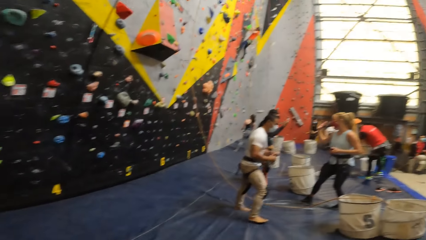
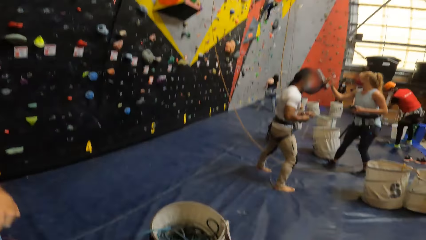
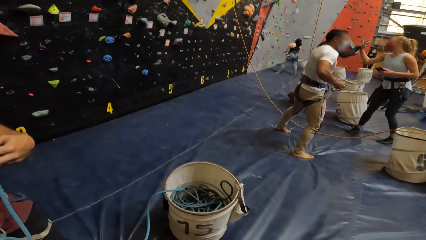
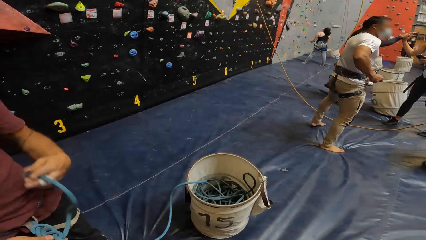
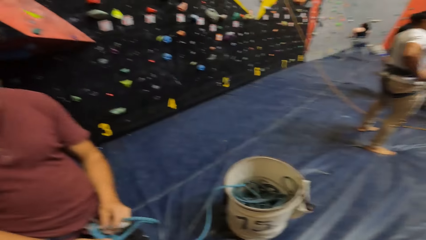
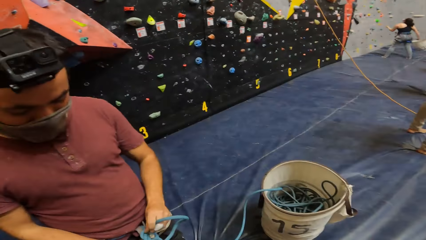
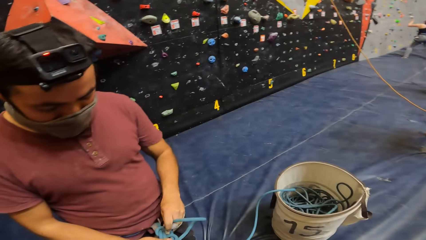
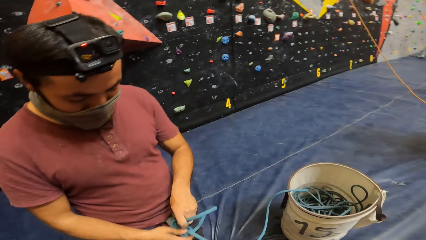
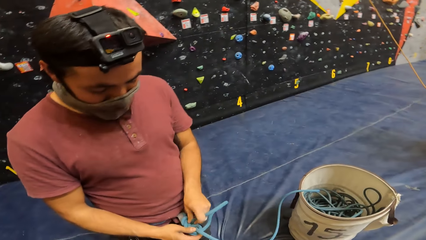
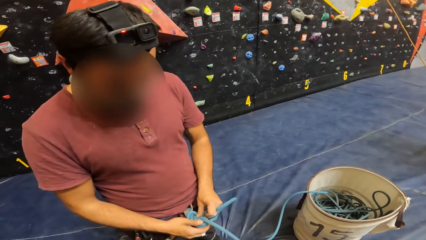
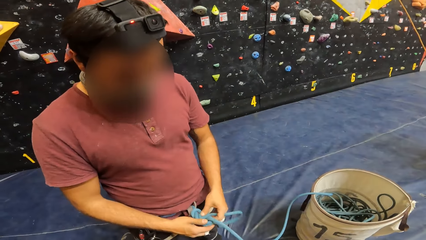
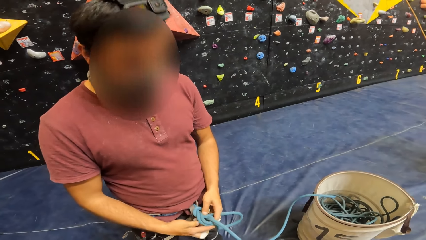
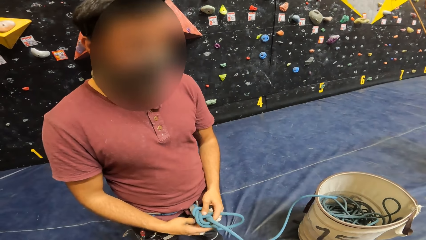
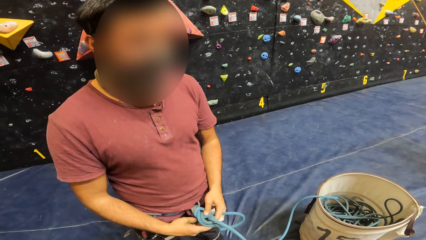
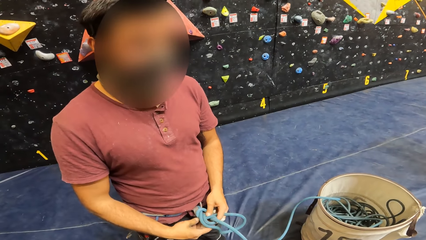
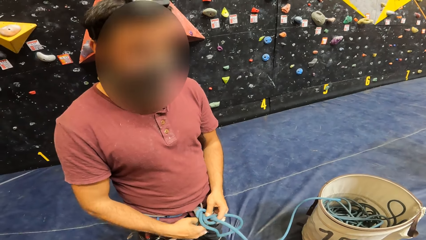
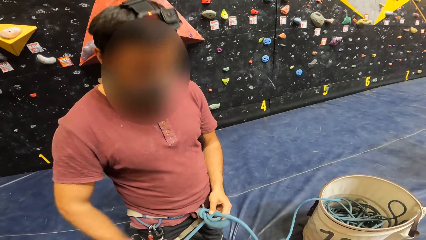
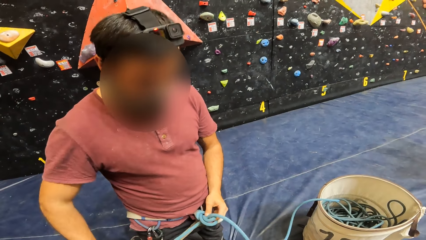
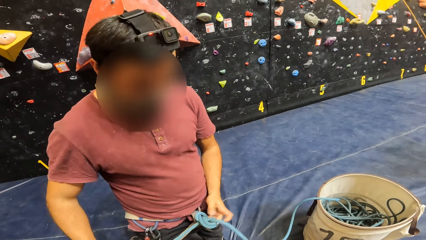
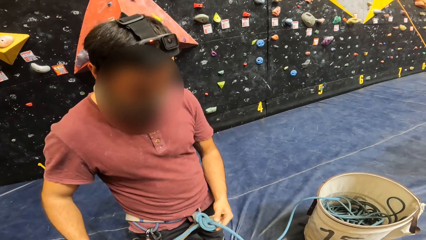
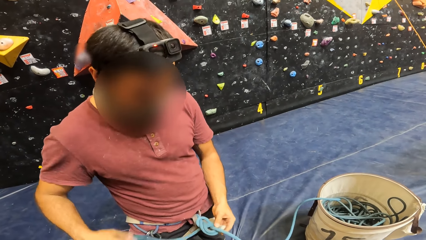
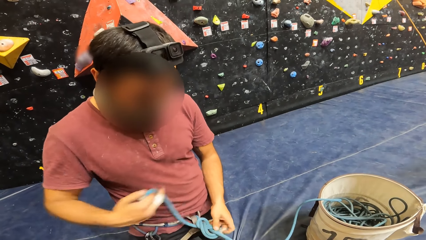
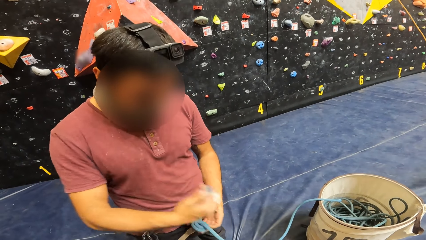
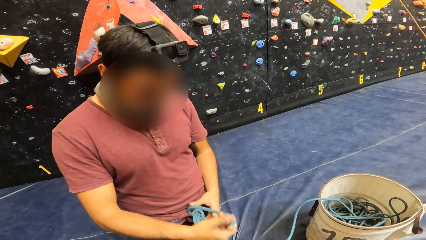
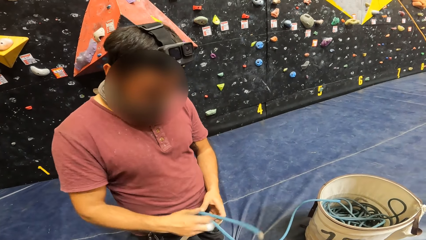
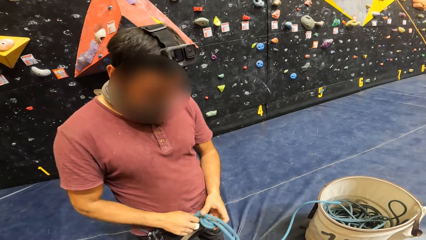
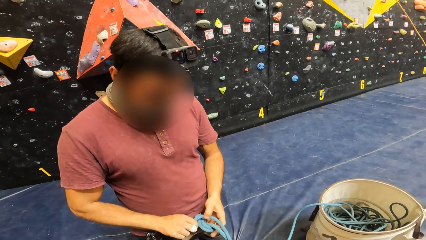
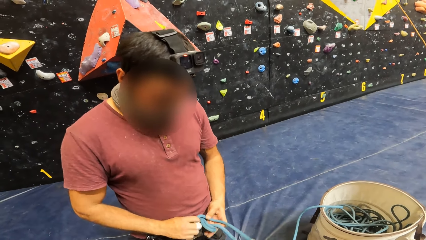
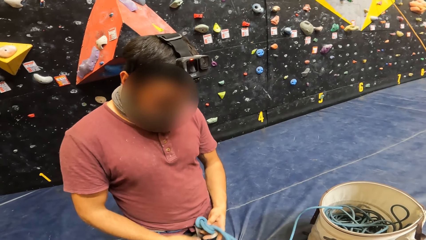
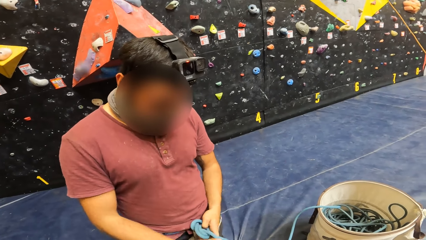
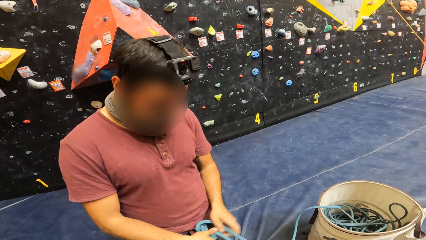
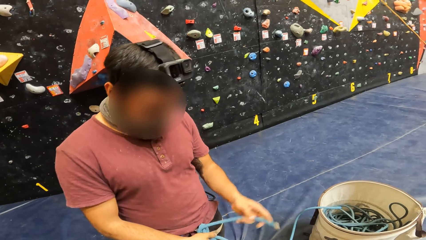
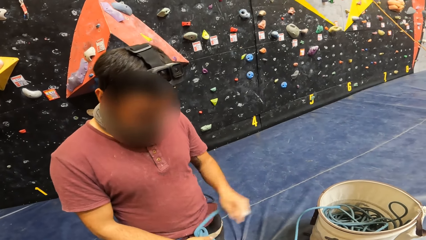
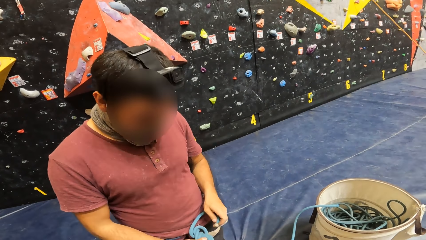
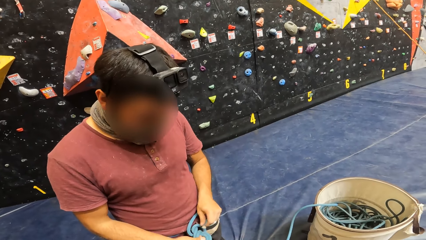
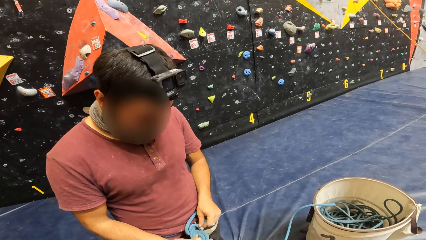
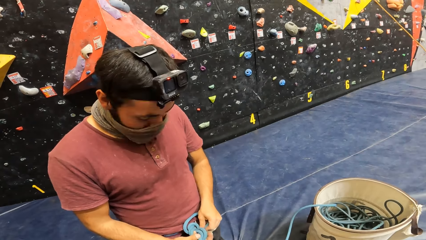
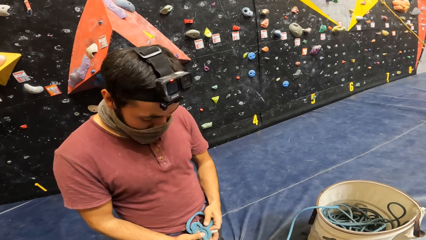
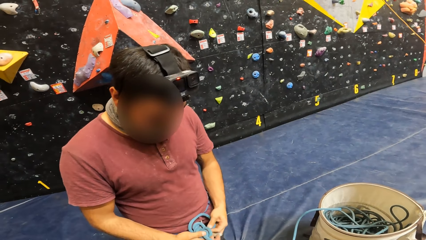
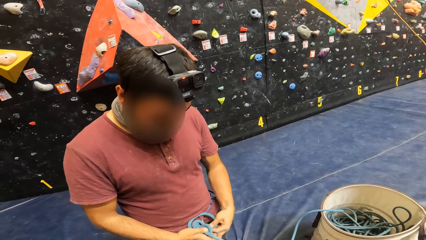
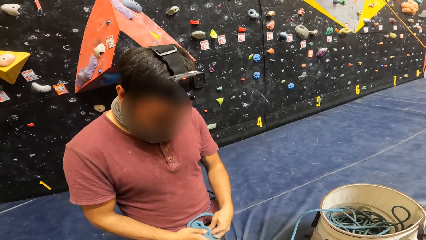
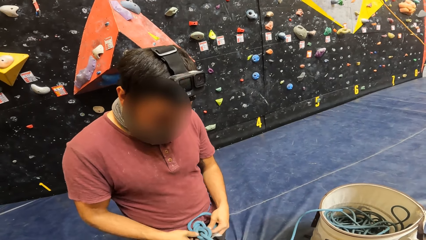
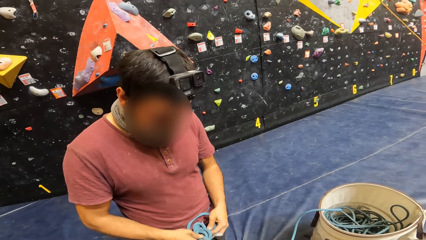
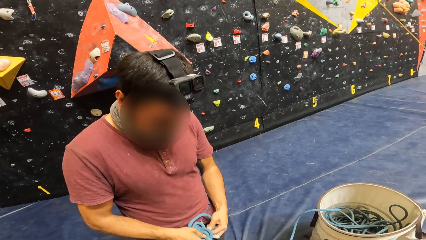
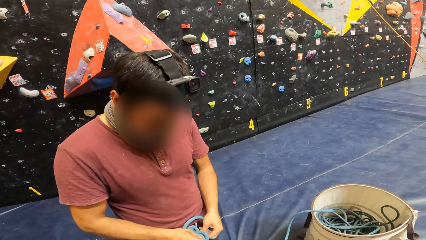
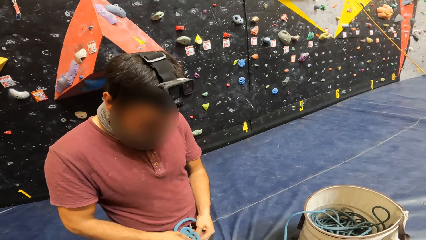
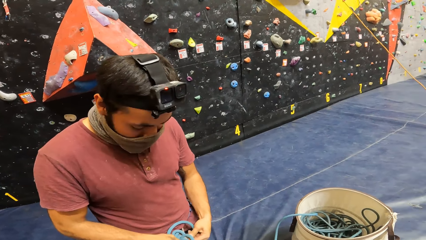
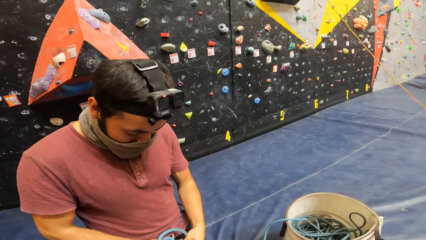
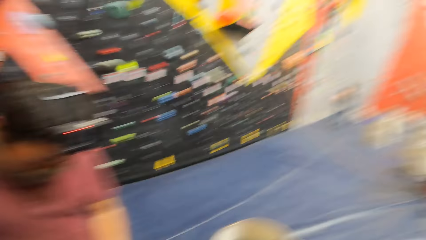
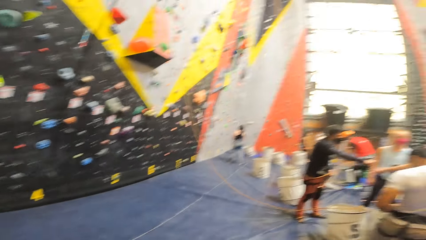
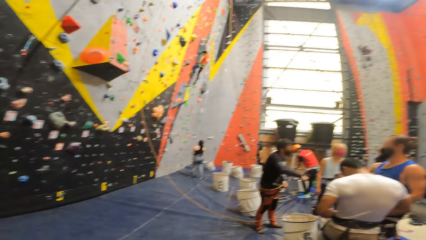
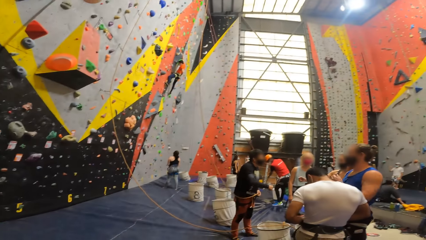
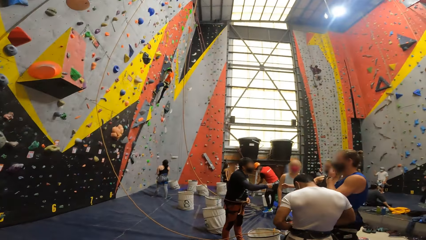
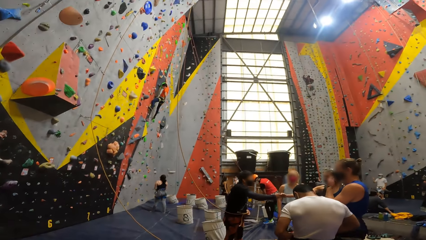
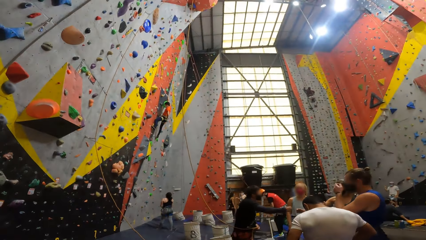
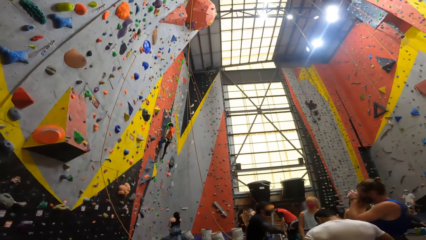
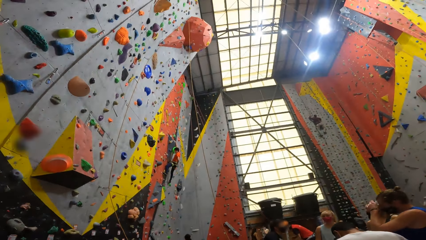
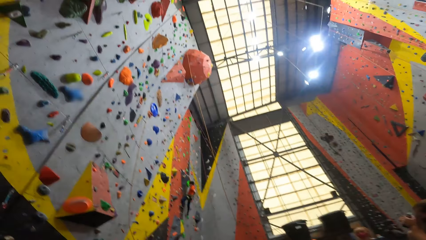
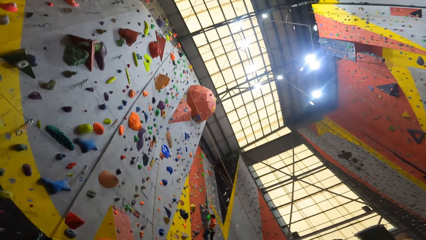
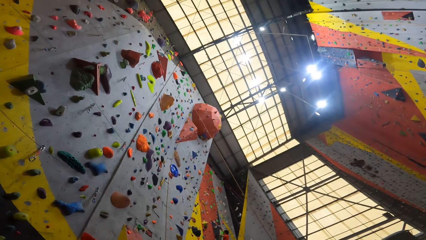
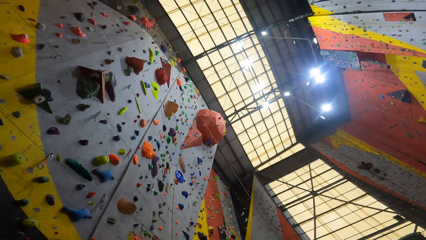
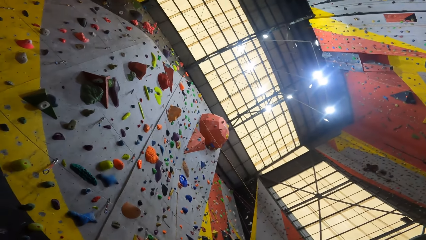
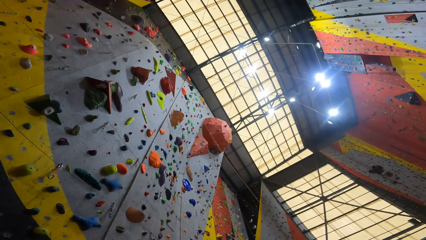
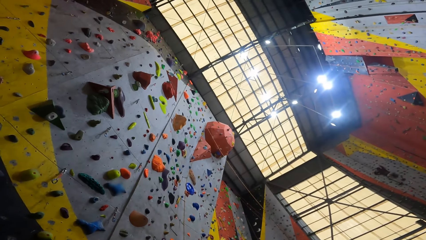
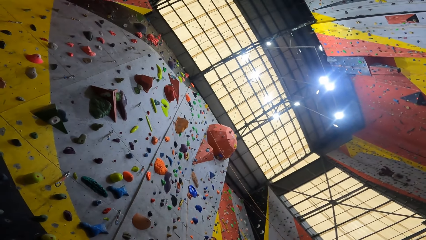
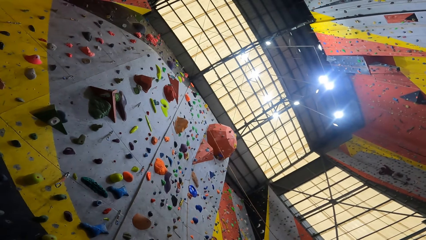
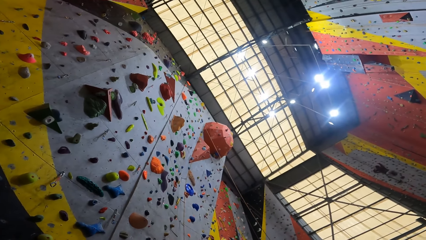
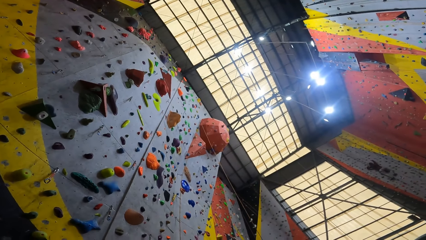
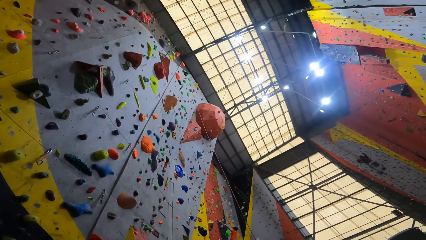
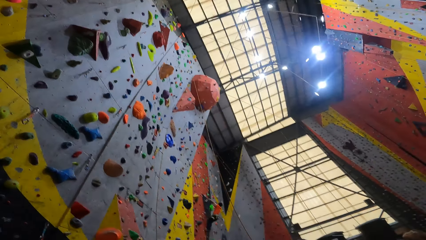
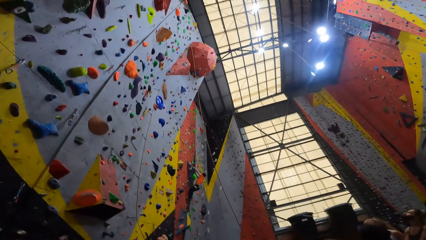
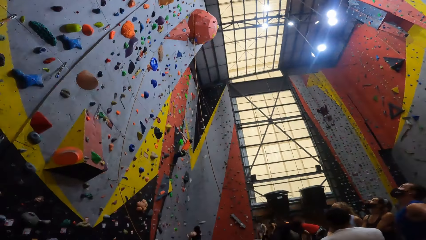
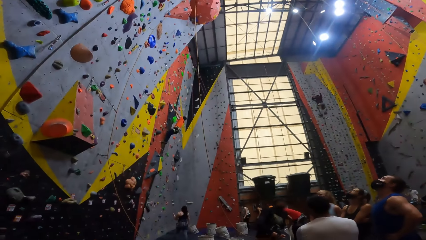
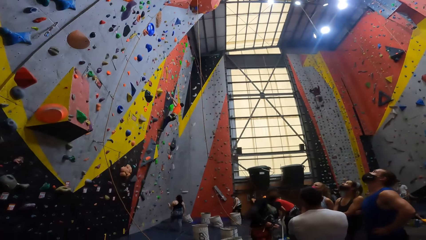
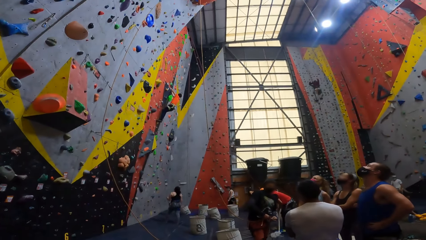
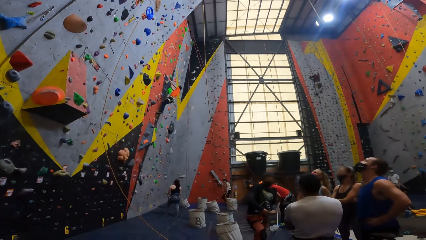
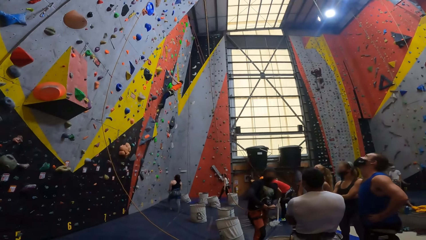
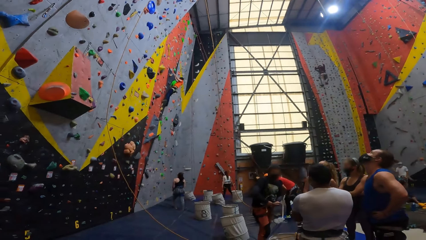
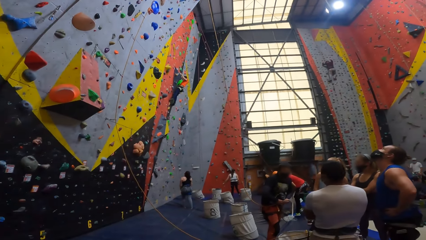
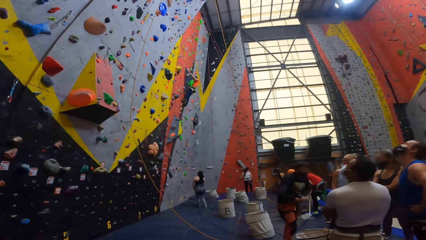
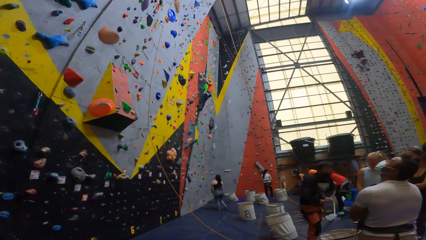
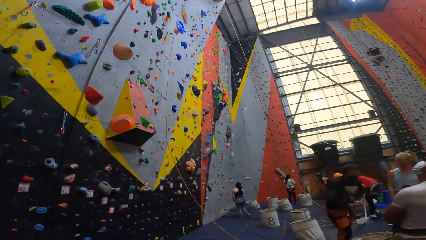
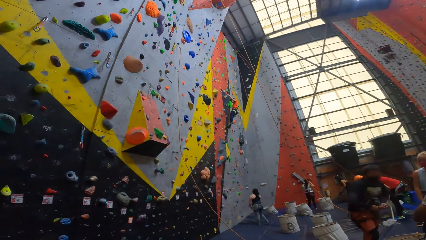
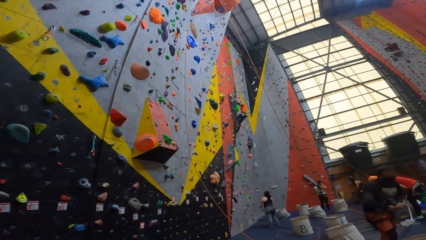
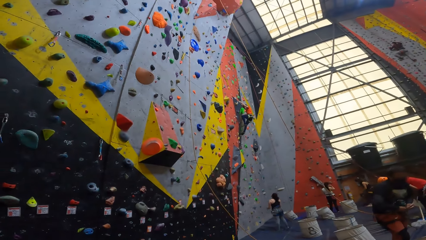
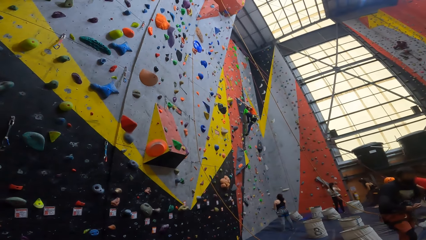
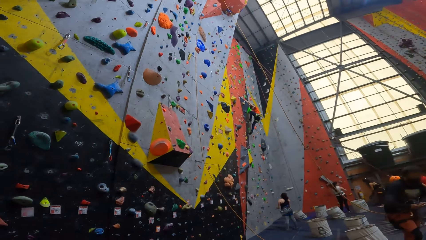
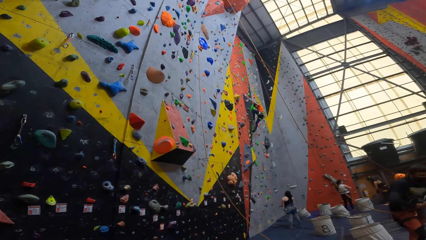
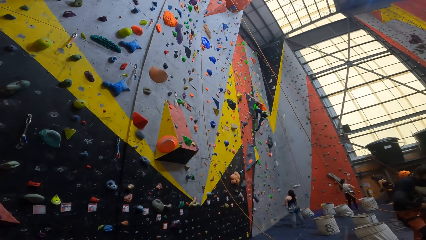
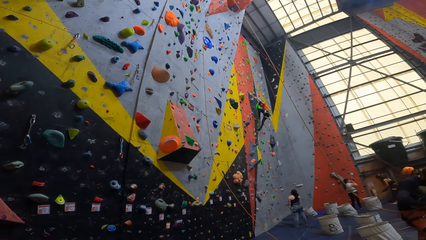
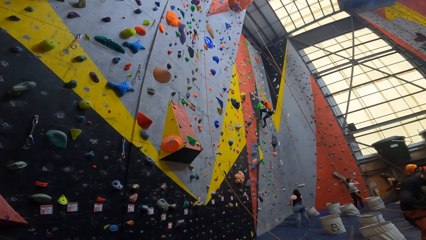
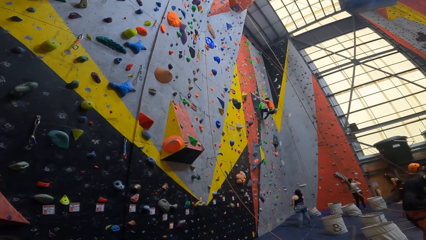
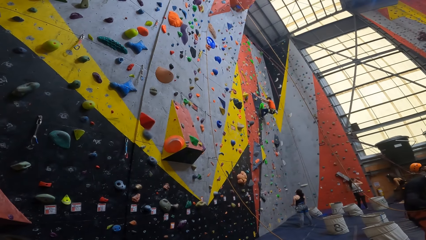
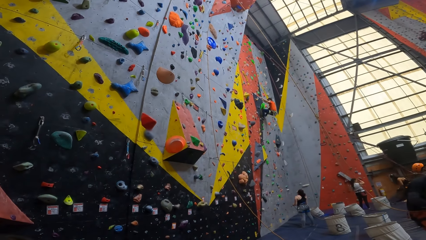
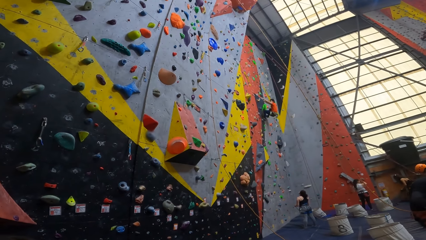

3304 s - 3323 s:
The camera wearer looks at a man. They look around. They look up the wall. They look around.
